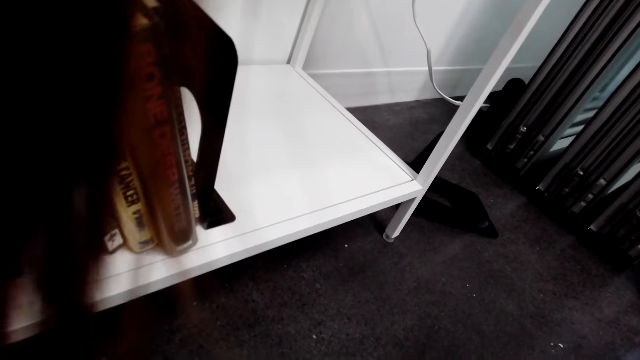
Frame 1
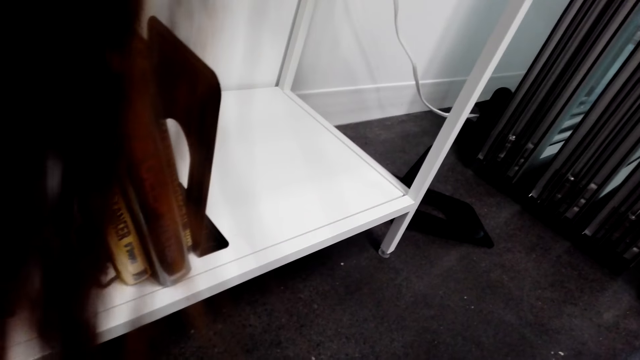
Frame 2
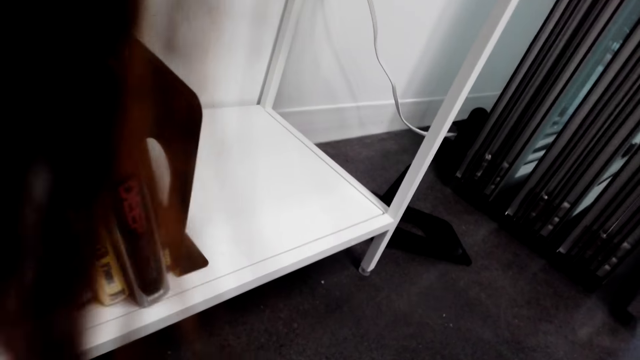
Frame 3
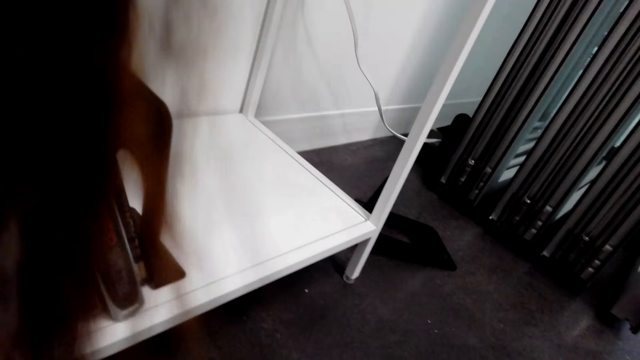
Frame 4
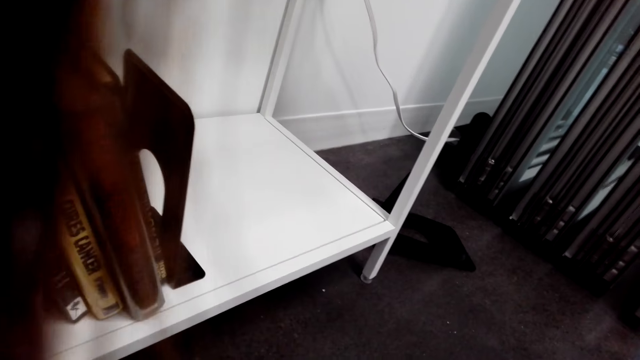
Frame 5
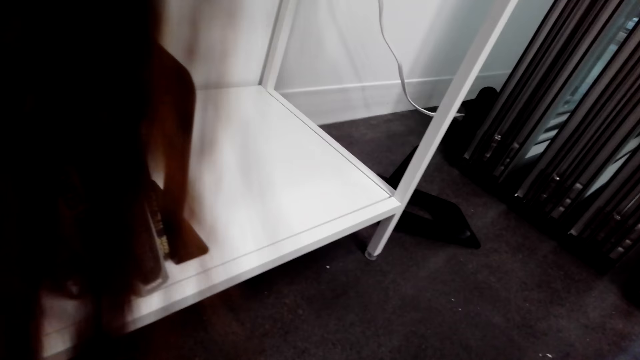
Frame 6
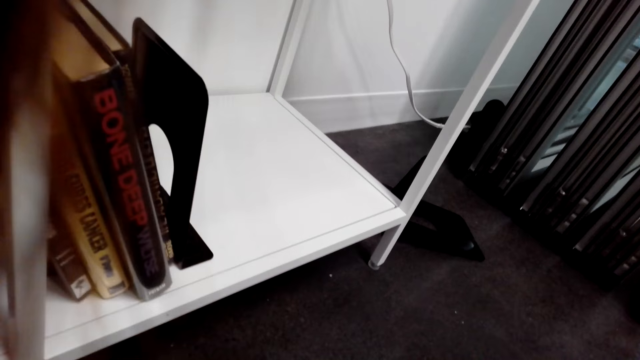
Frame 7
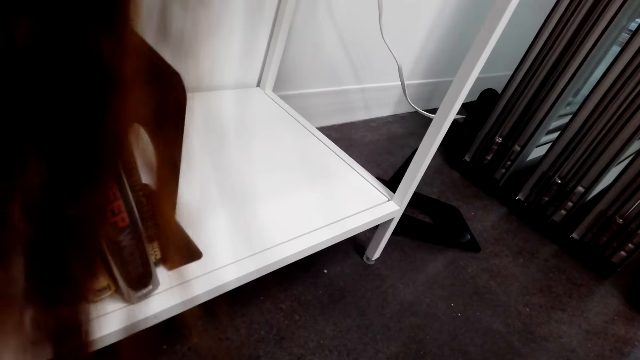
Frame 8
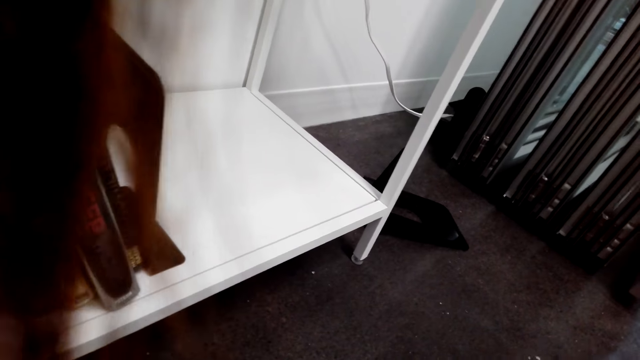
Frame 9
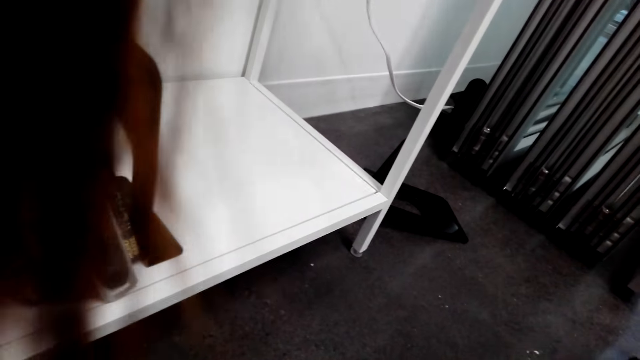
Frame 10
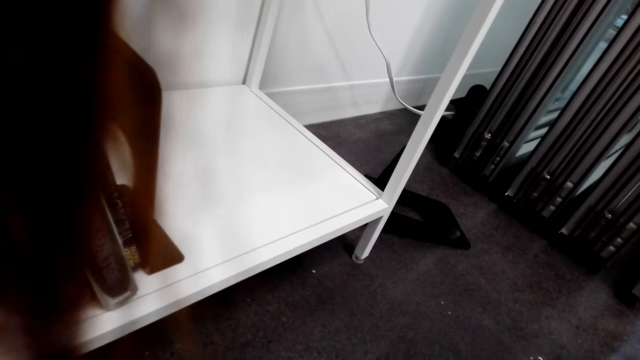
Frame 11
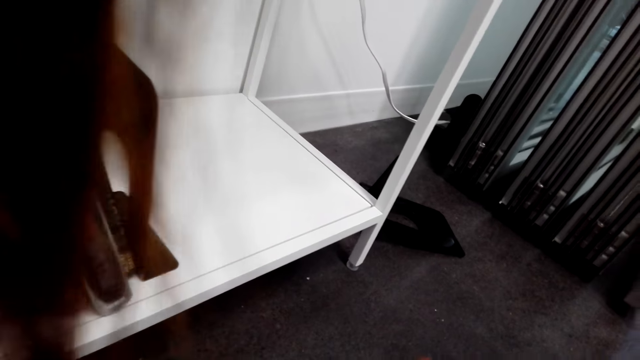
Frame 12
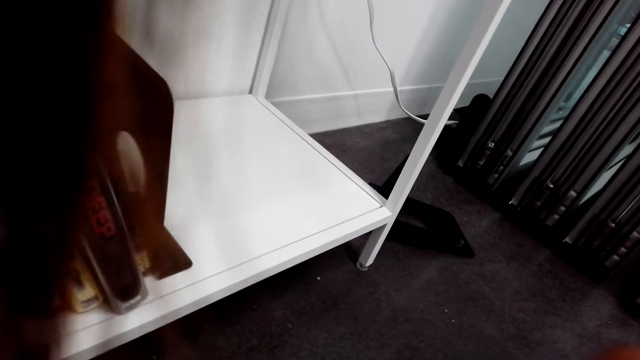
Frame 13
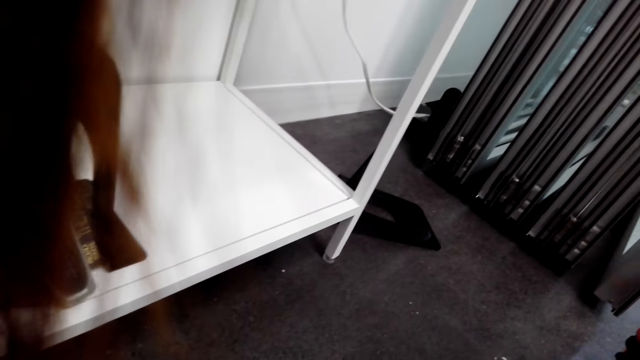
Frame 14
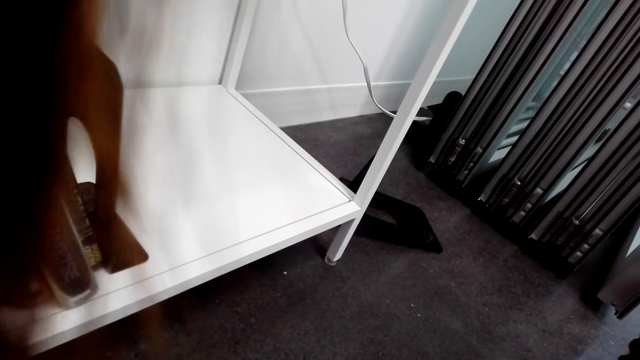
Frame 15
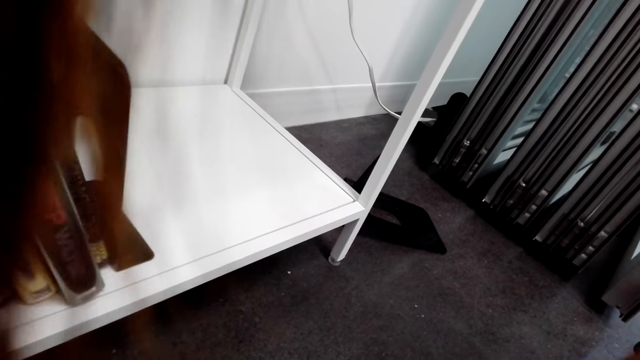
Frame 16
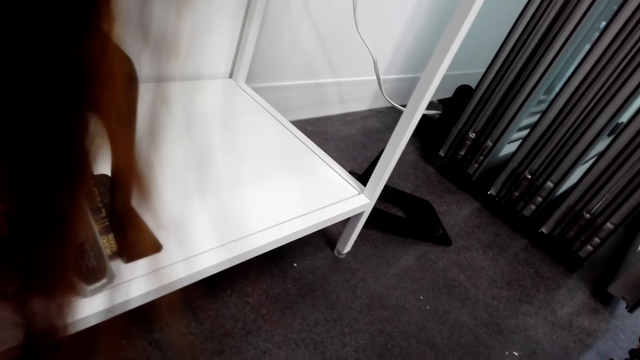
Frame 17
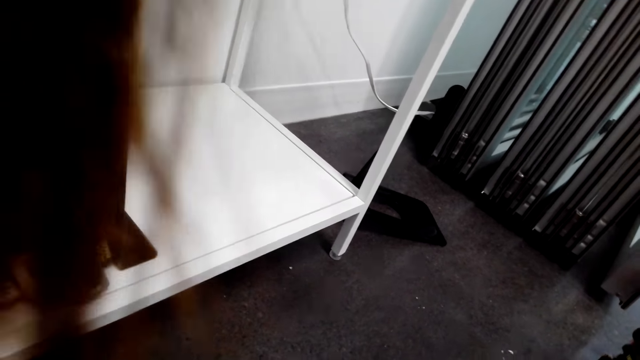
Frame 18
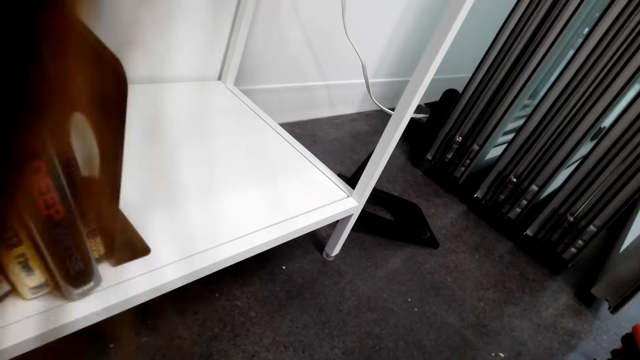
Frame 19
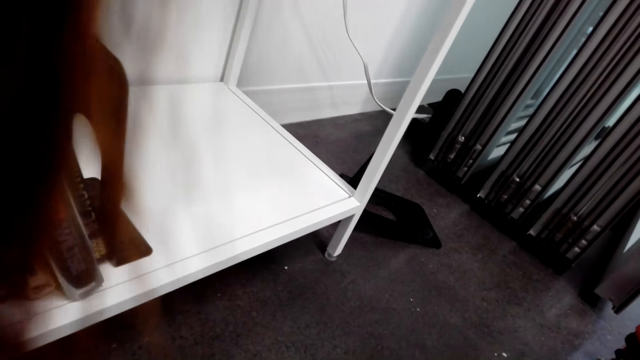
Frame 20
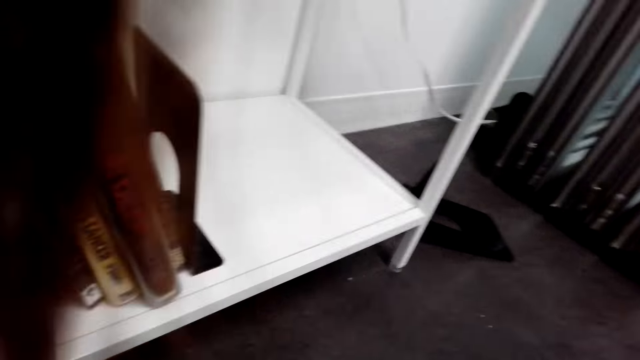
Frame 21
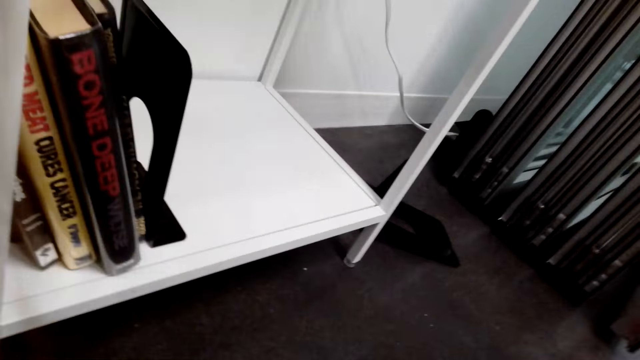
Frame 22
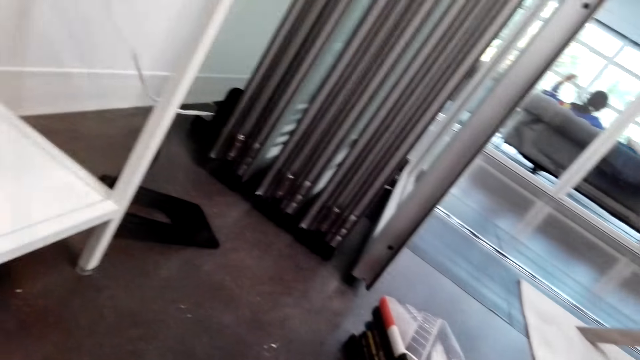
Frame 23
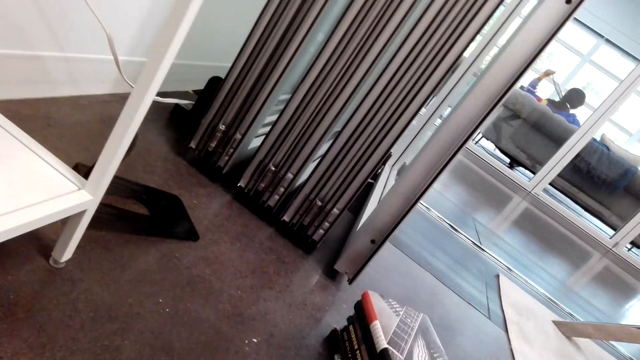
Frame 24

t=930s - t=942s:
The camera wearer arranges the books on the shelf.

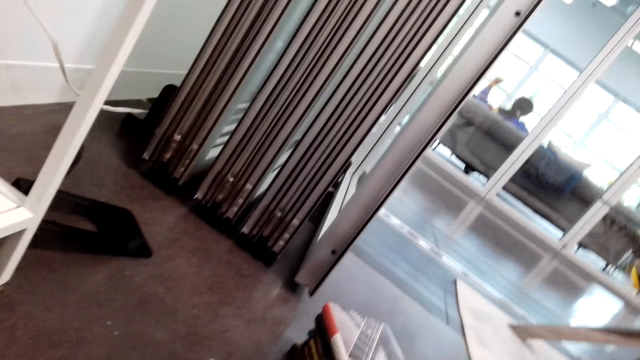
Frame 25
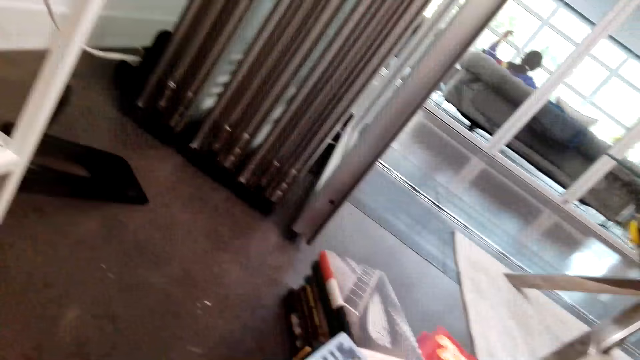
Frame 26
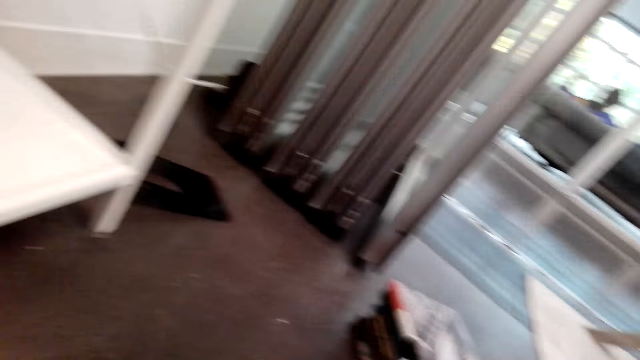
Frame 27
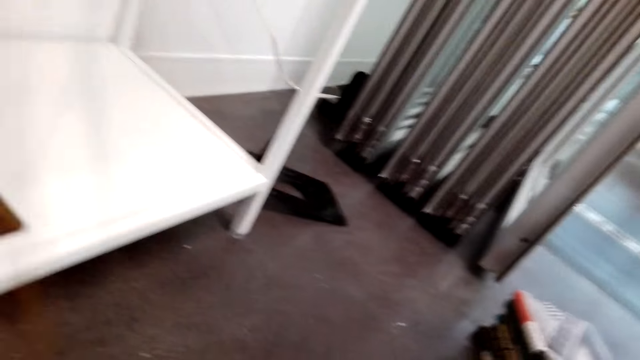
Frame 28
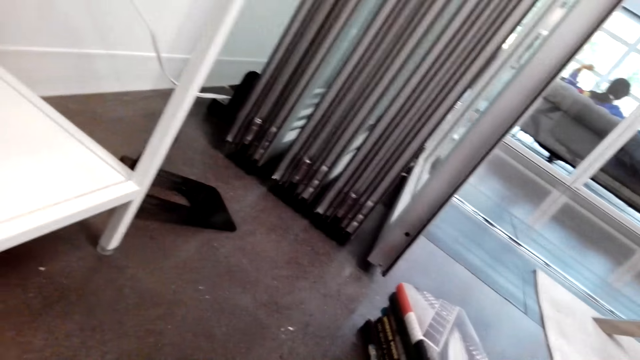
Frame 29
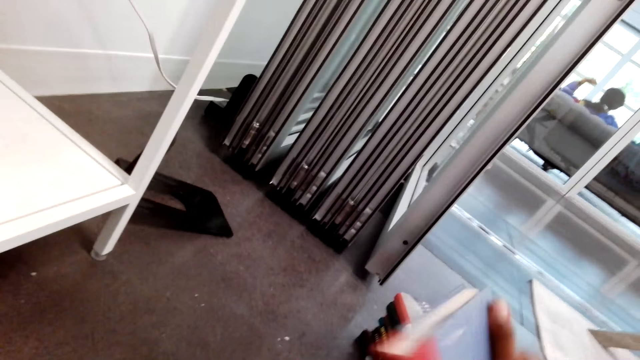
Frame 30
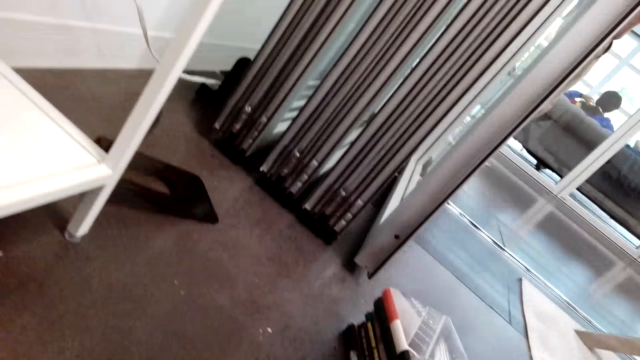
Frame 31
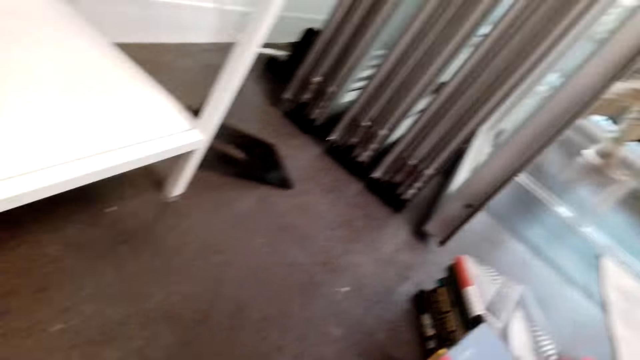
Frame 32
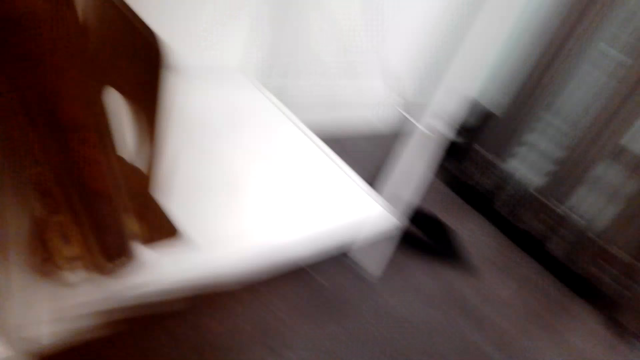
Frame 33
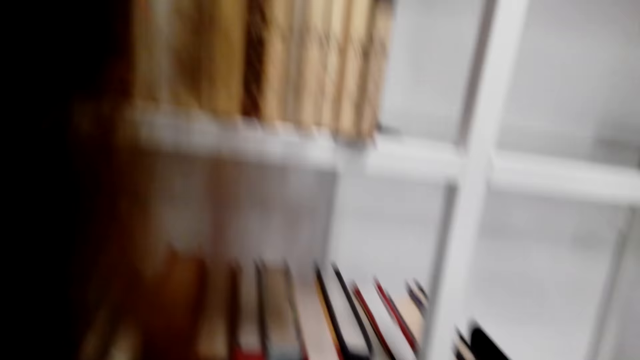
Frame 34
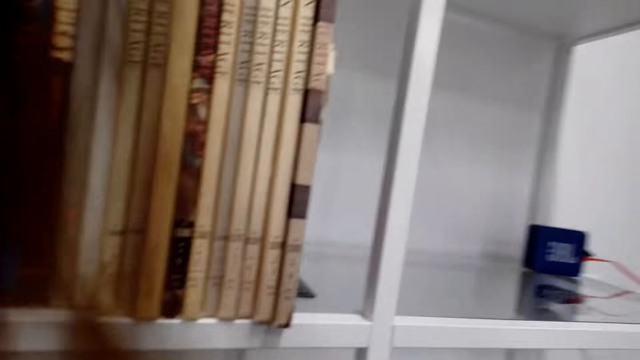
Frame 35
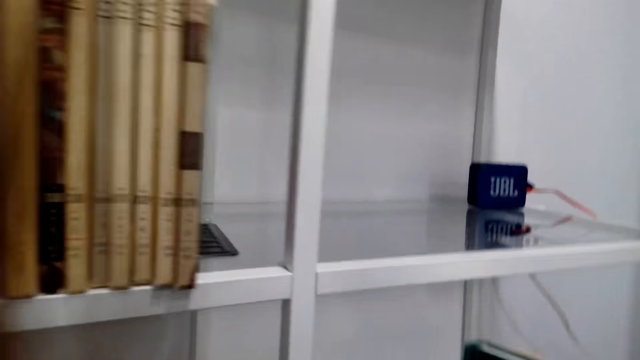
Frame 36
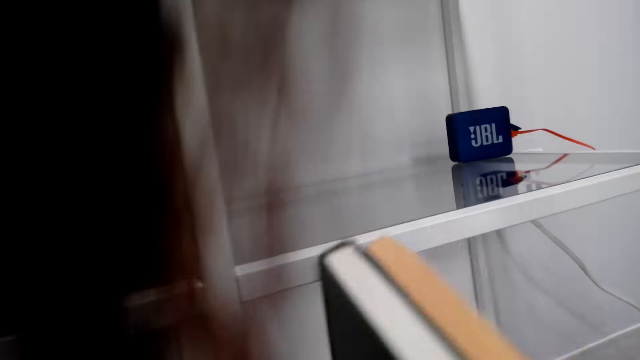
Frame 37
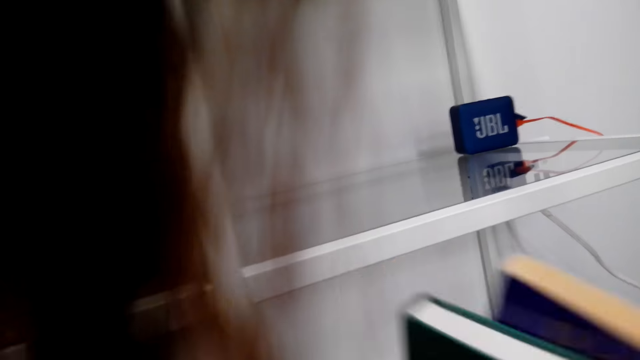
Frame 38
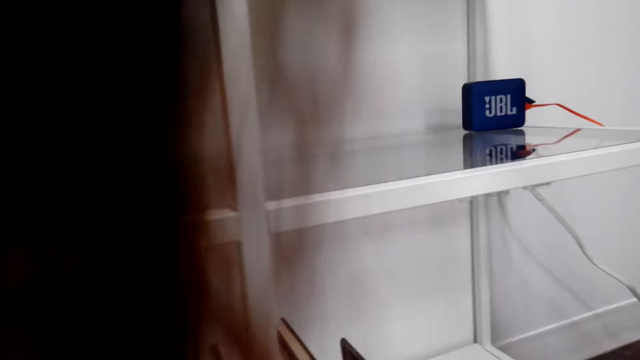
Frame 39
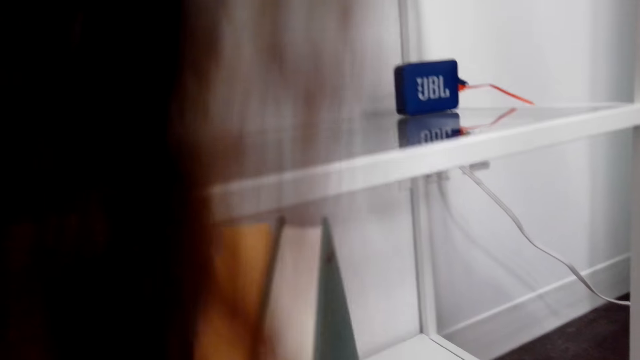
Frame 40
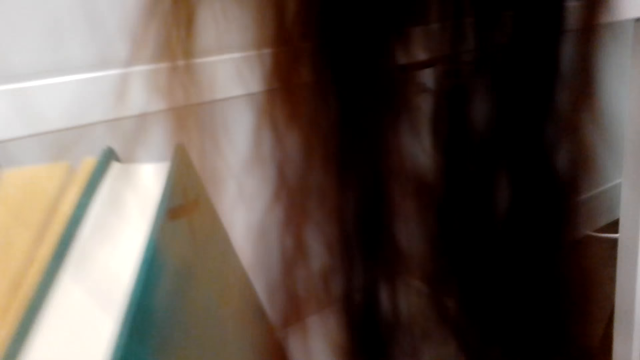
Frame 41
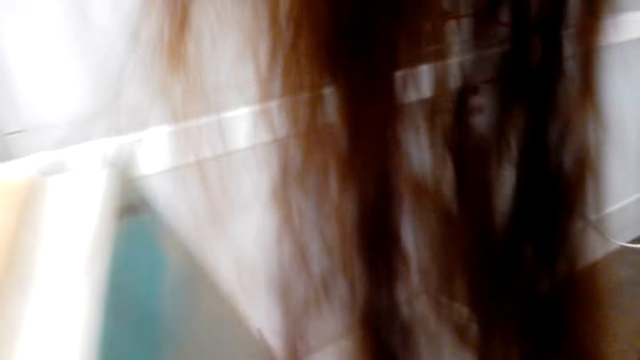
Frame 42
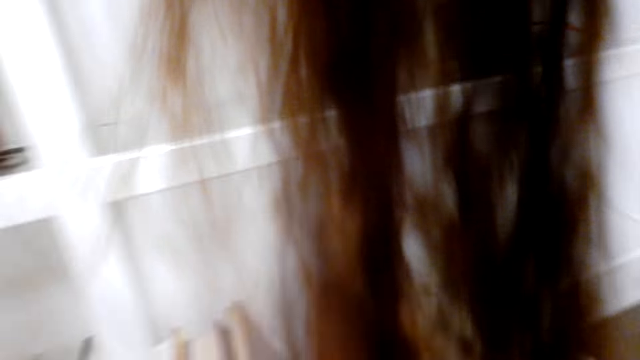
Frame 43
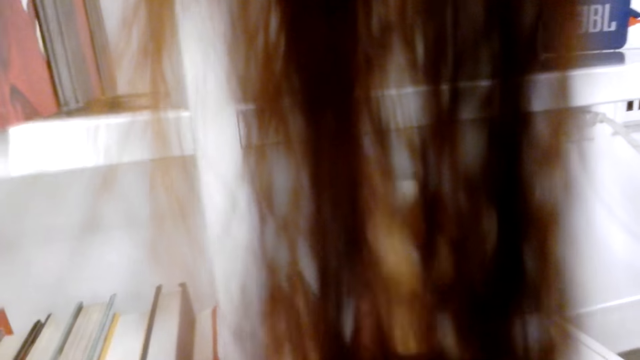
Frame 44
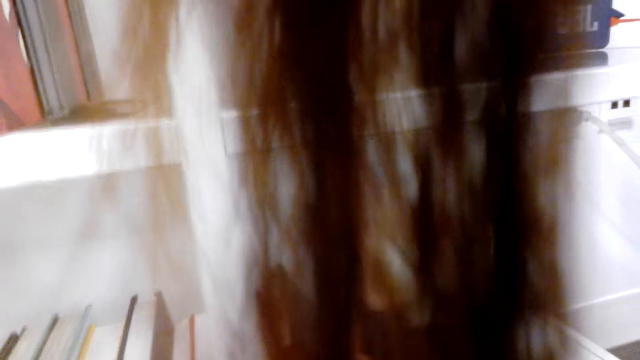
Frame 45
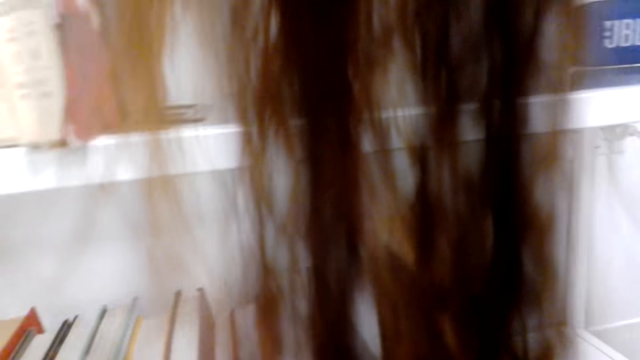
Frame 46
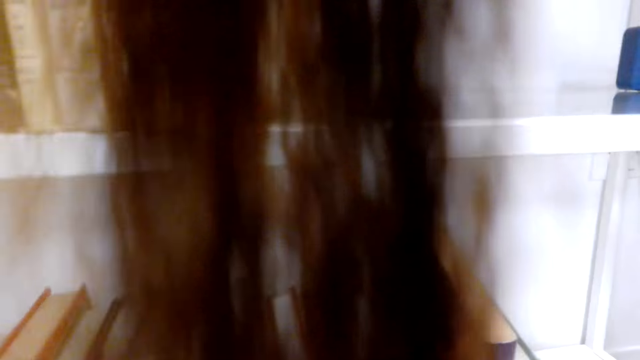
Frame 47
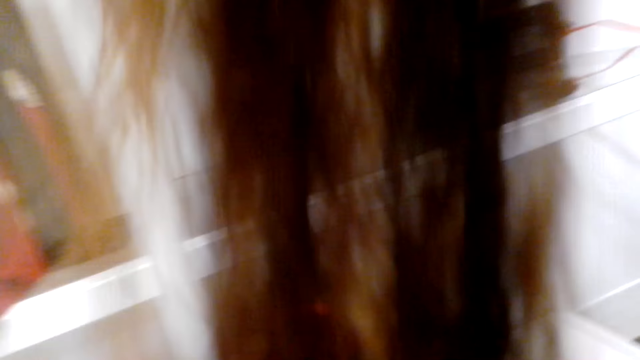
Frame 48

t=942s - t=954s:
The camera wearer holds books. They move around.
